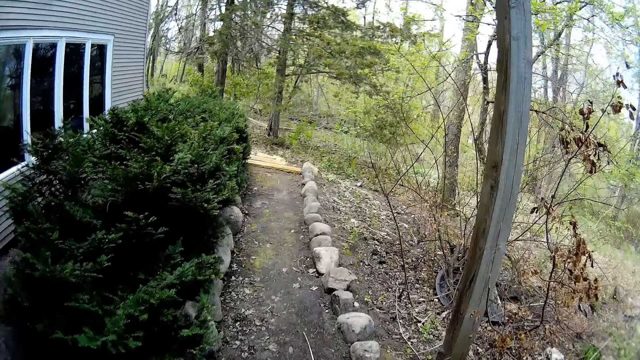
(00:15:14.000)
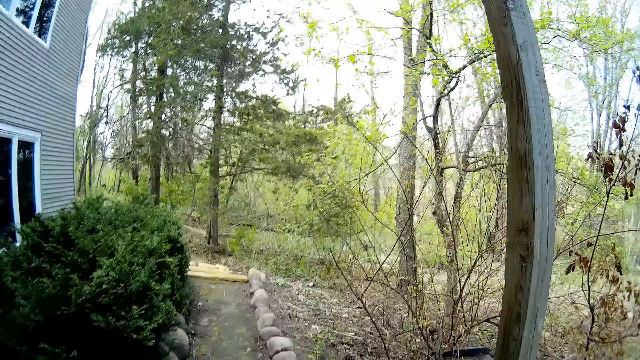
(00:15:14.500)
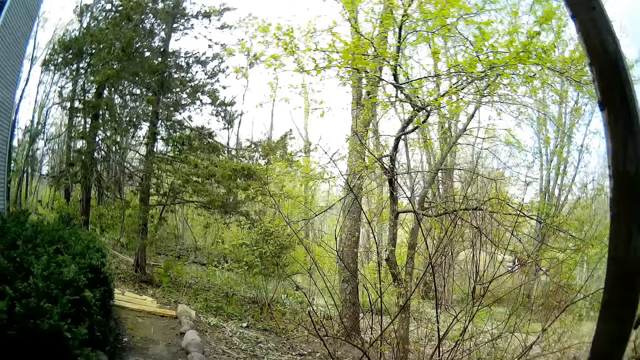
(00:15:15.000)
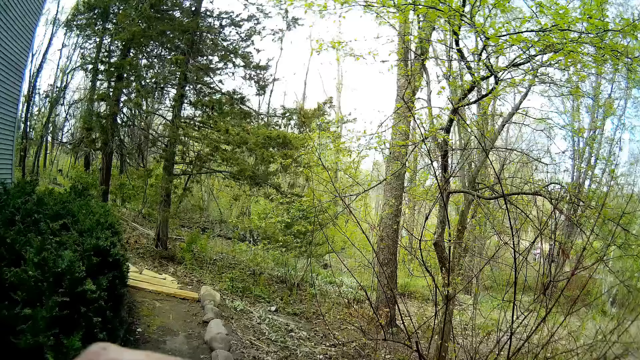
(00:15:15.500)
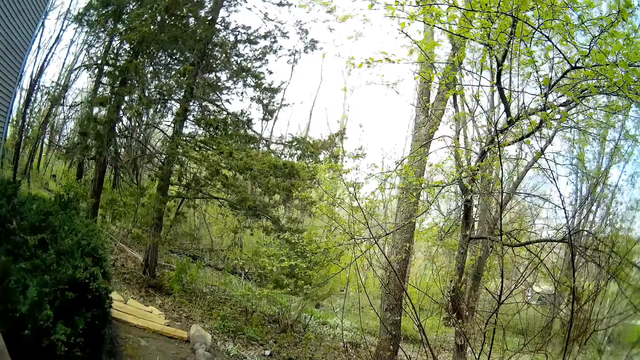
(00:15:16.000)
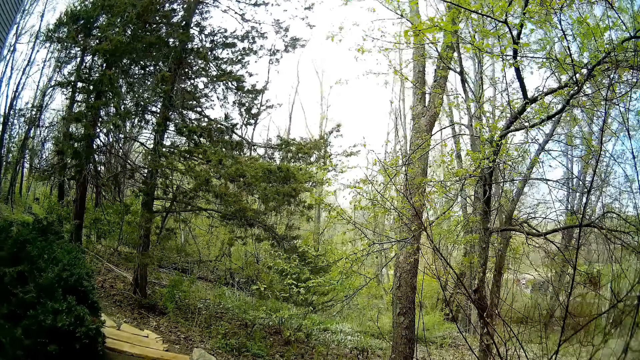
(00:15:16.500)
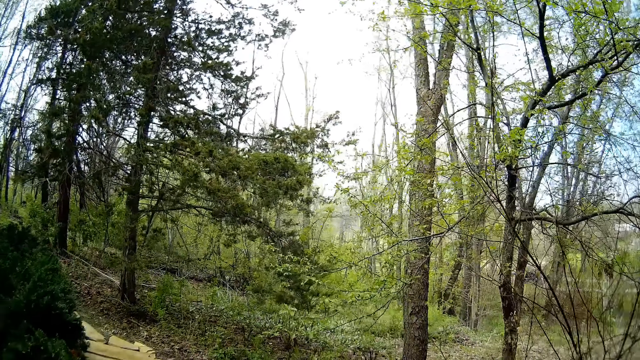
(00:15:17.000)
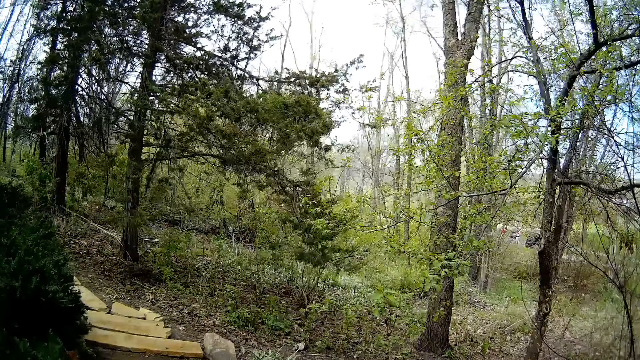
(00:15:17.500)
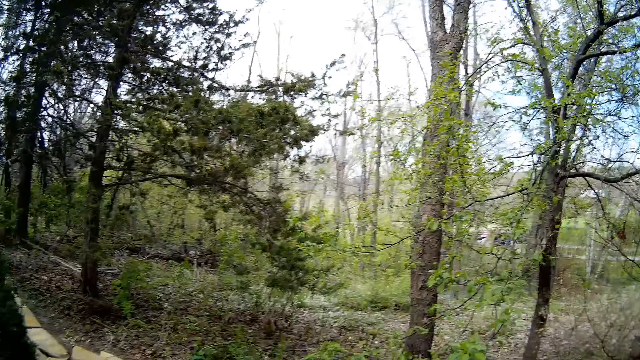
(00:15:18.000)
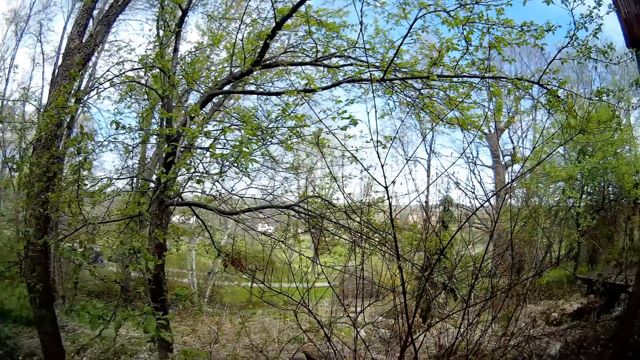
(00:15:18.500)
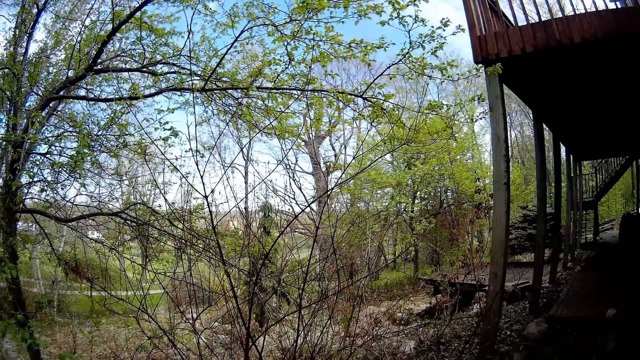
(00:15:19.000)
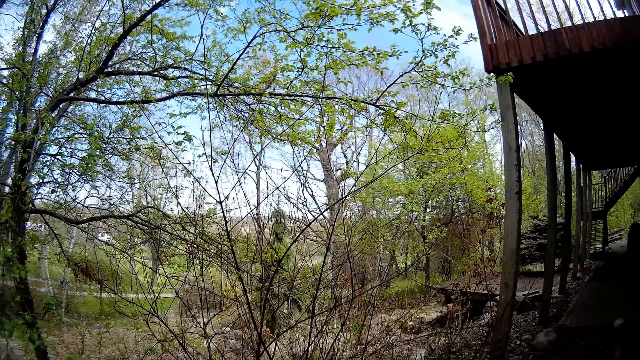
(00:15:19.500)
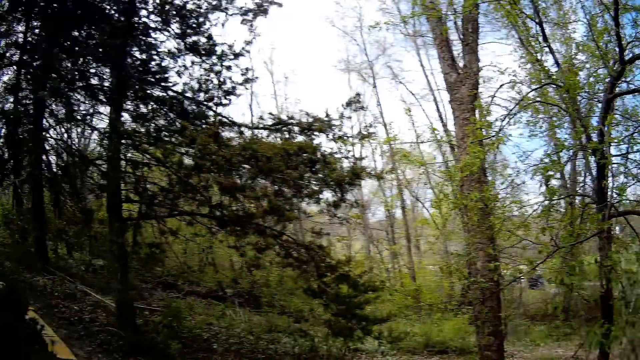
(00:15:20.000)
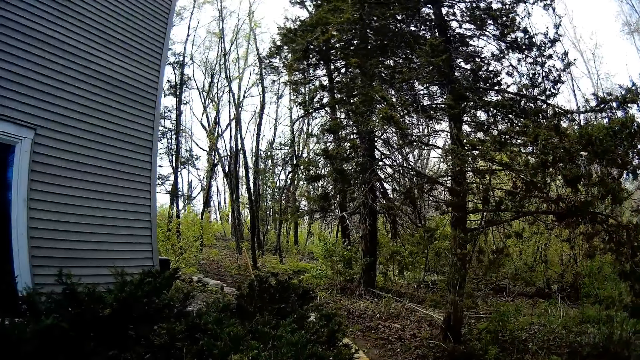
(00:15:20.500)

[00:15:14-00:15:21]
The camera wearer touches her face with her left hand.

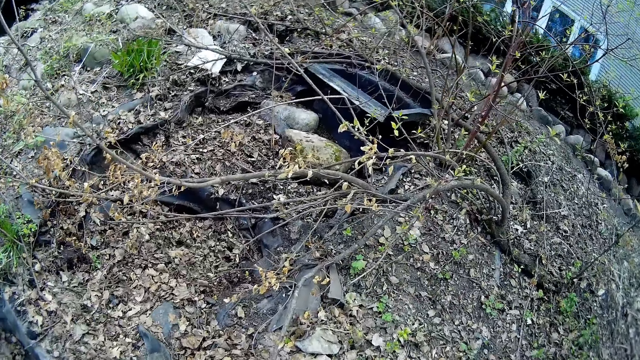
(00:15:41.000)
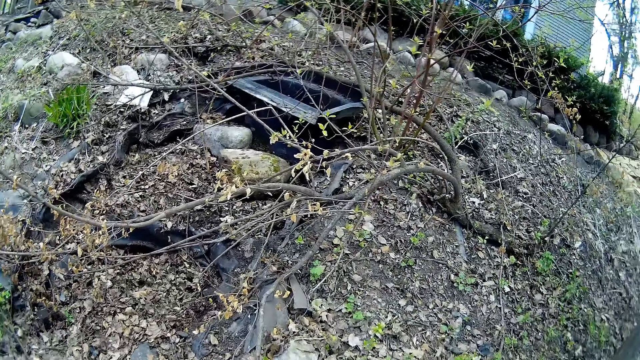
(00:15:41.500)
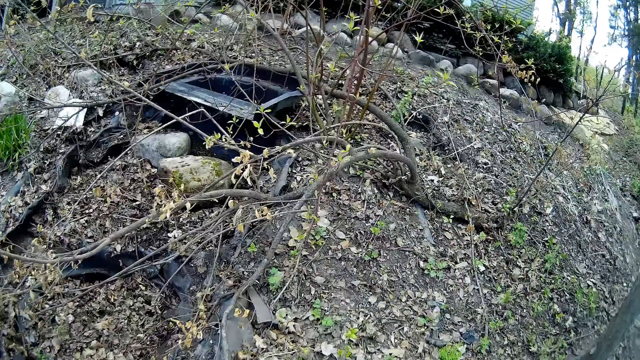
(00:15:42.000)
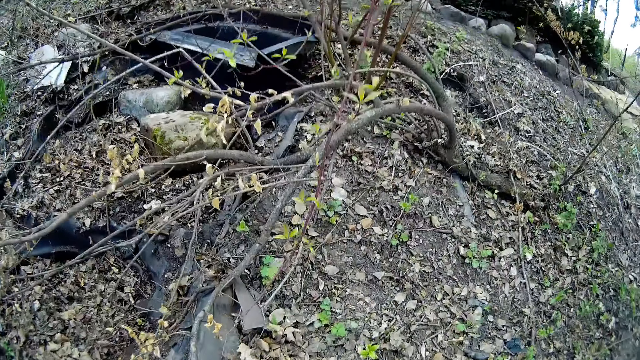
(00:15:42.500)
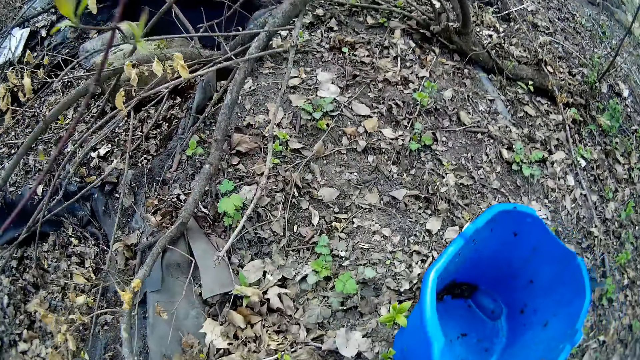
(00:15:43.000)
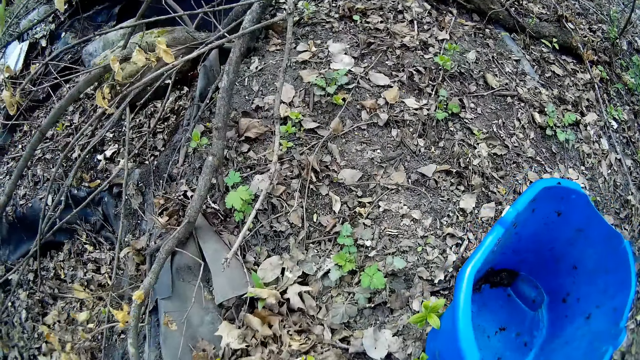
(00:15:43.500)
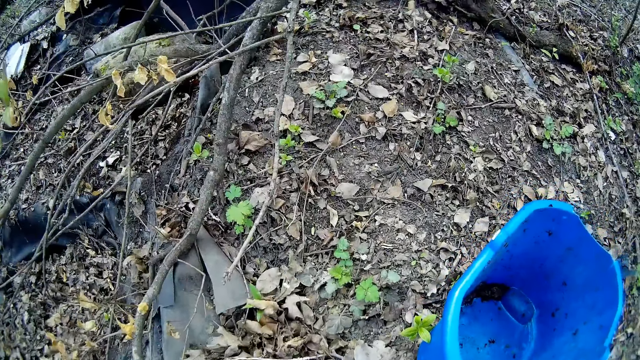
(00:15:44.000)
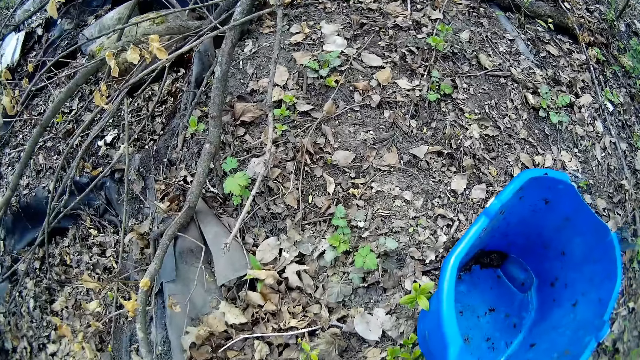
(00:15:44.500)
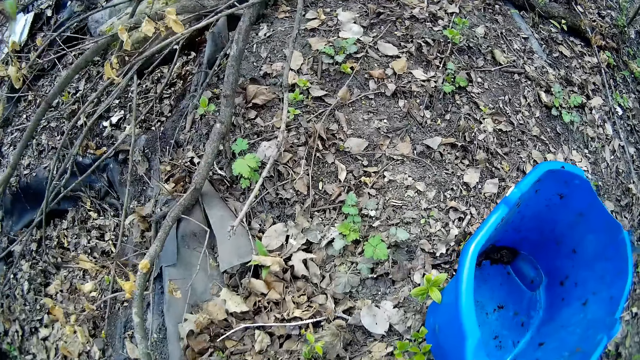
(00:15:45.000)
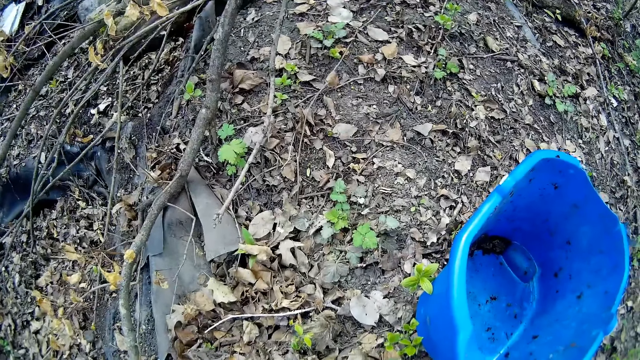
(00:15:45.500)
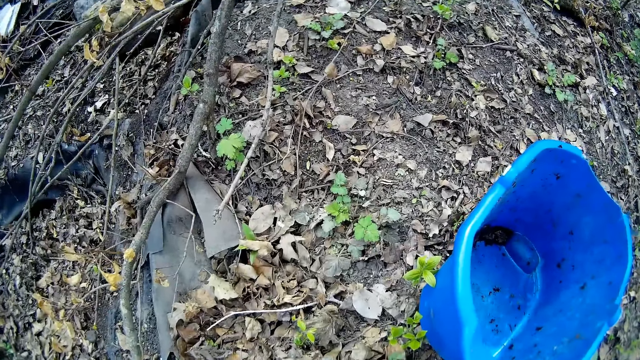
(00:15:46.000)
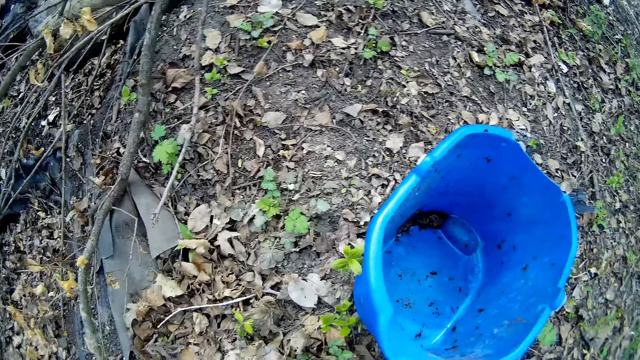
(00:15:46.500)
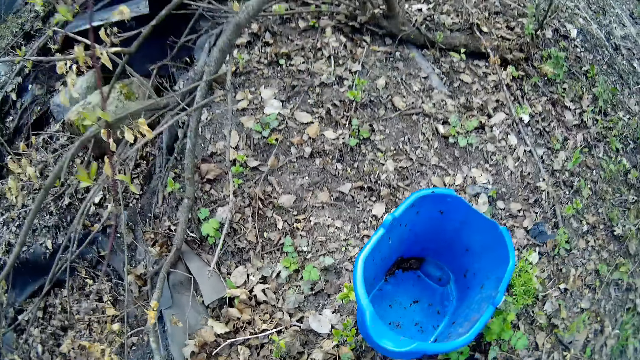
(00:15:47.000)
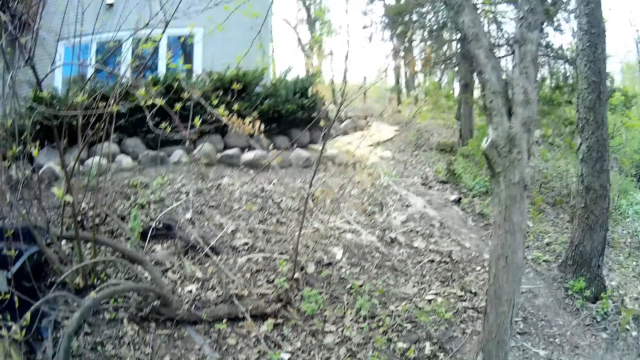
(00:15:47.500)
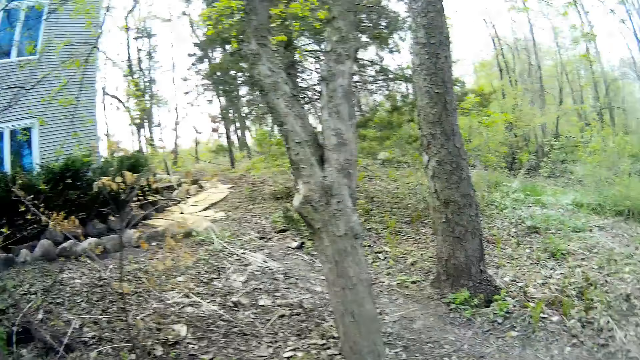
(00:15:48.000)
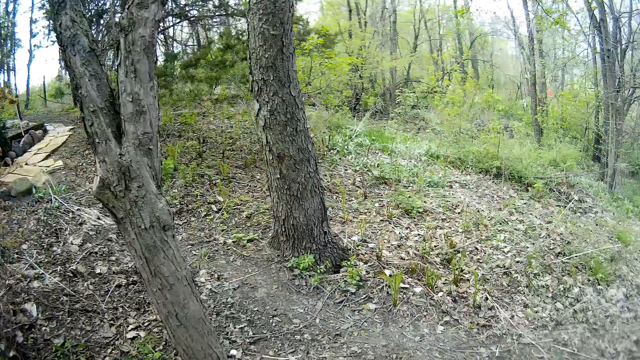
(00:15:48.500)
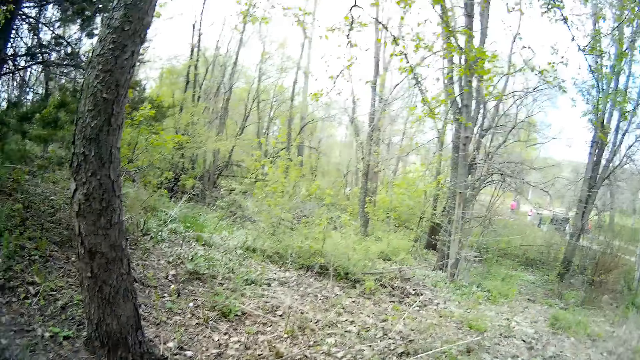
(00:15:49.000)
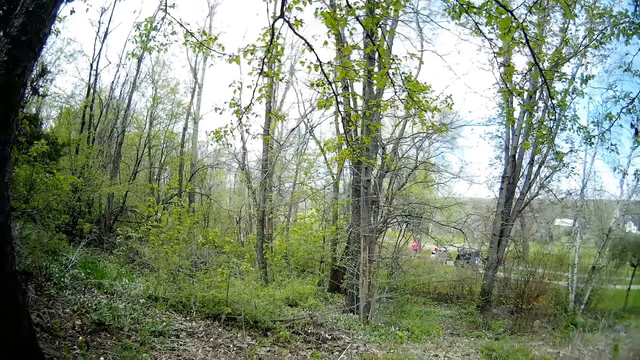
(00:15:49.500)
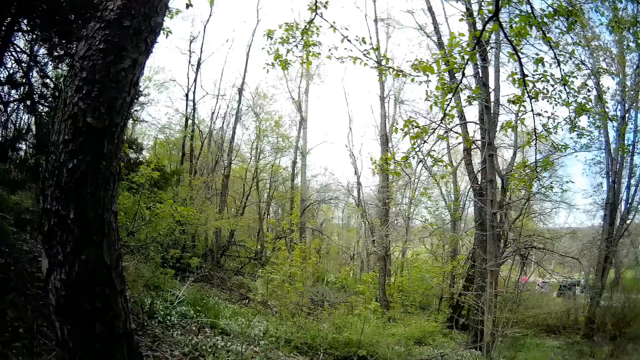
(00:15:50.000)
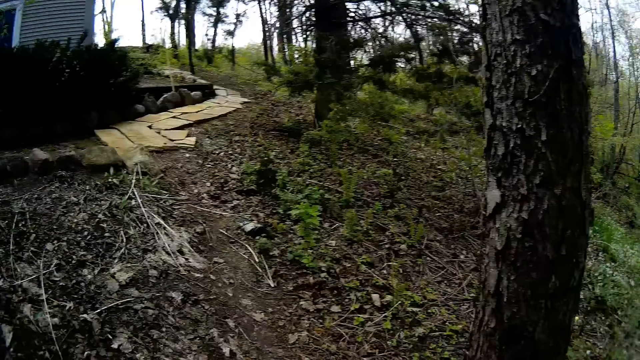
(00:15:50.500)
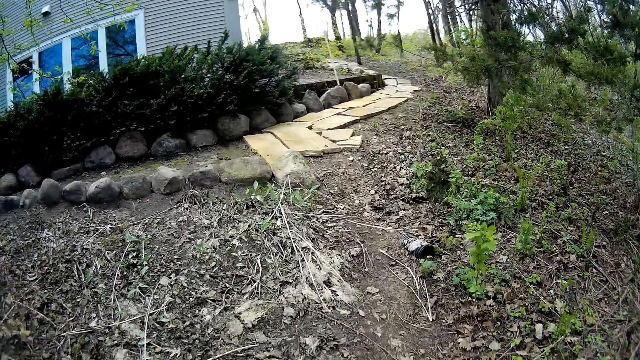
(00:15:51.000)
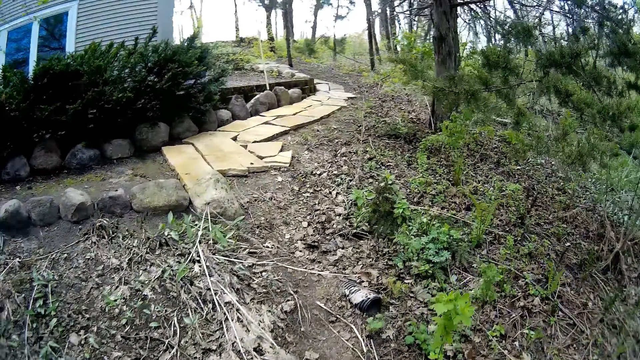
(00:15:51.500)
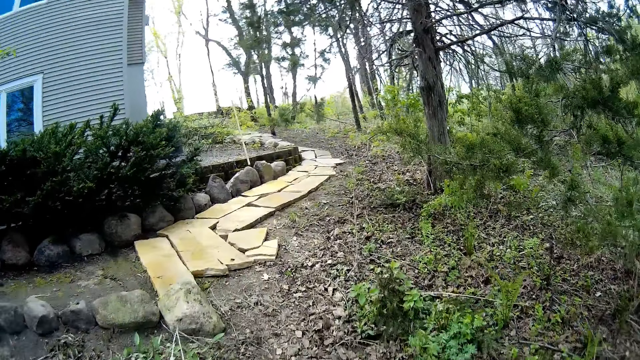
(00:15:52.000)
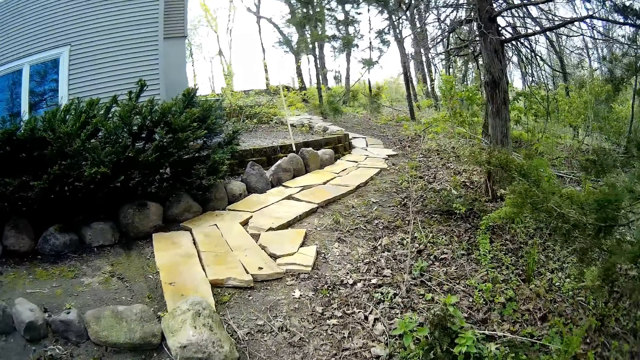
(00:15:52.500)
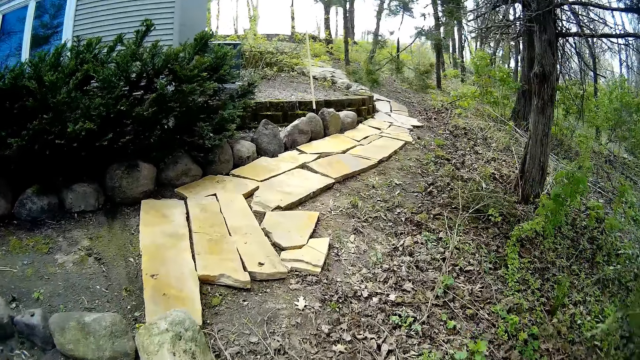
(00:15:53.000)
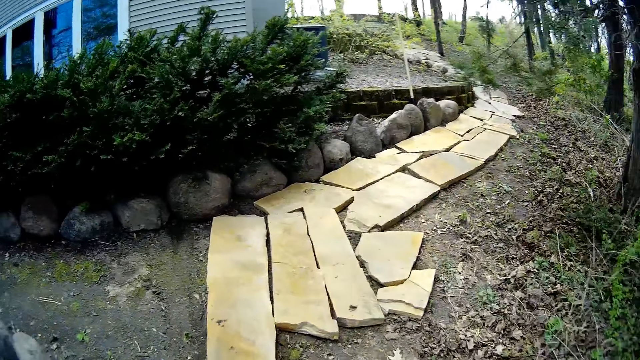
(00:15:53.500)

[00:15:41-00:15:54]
The camera wearer drops a bucket with her right hand. She walks around.
